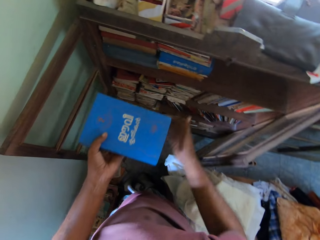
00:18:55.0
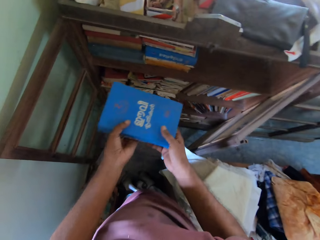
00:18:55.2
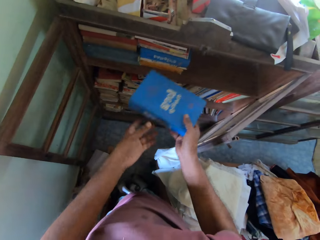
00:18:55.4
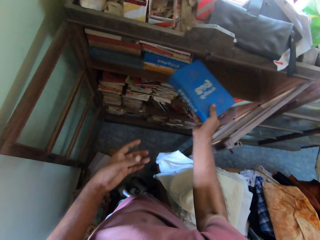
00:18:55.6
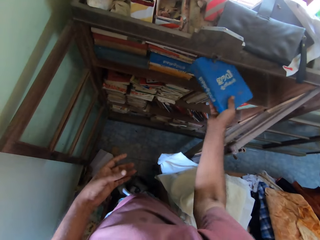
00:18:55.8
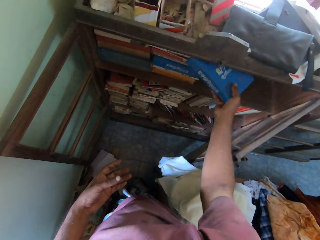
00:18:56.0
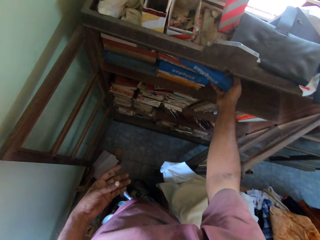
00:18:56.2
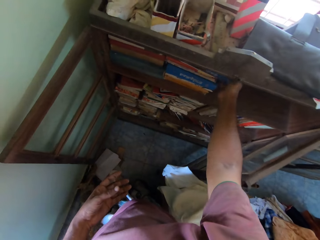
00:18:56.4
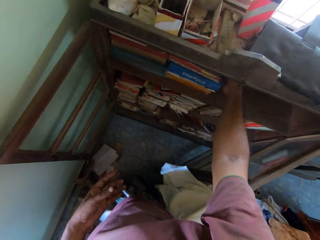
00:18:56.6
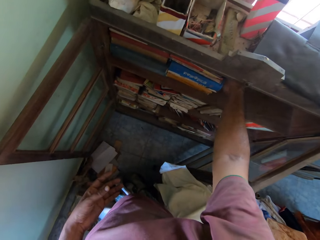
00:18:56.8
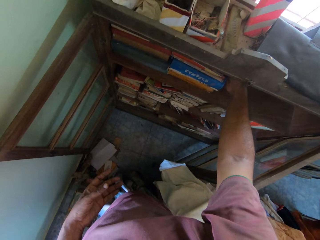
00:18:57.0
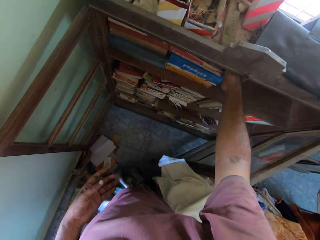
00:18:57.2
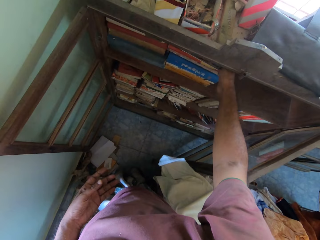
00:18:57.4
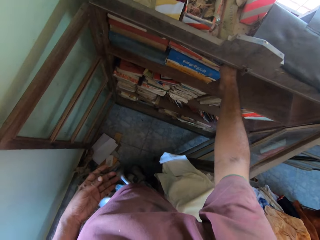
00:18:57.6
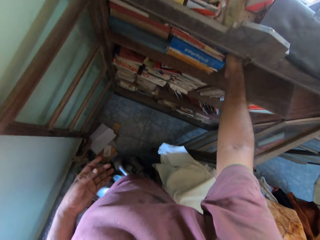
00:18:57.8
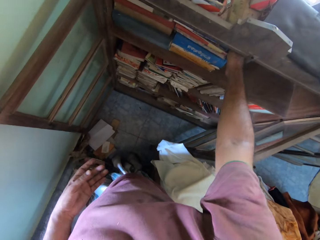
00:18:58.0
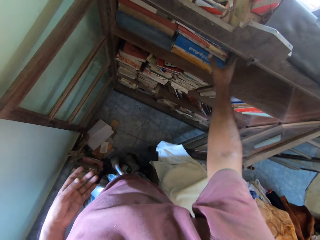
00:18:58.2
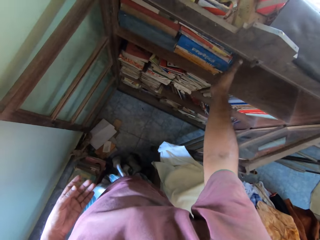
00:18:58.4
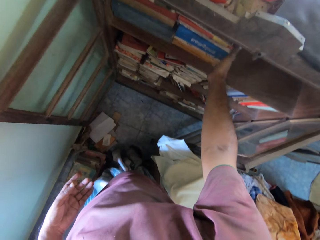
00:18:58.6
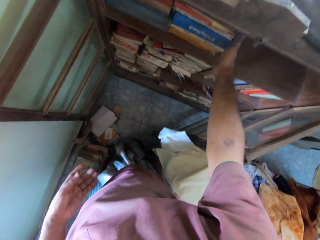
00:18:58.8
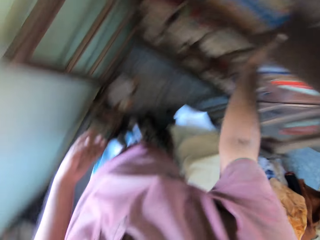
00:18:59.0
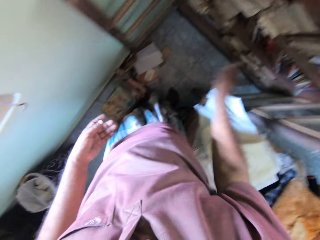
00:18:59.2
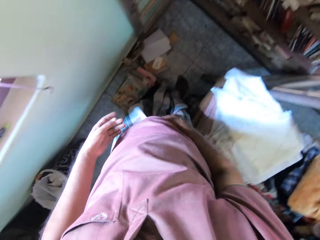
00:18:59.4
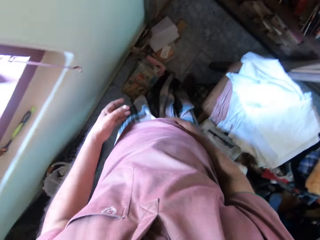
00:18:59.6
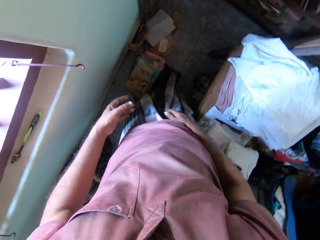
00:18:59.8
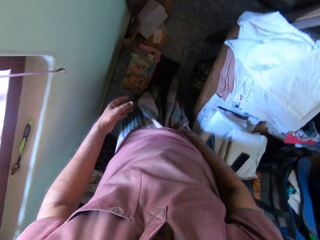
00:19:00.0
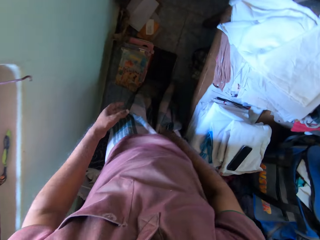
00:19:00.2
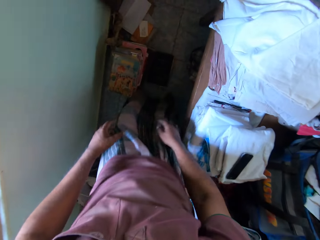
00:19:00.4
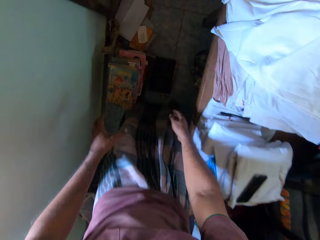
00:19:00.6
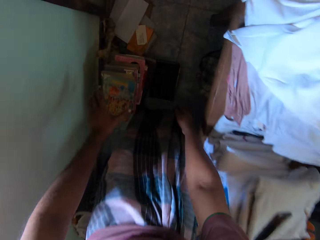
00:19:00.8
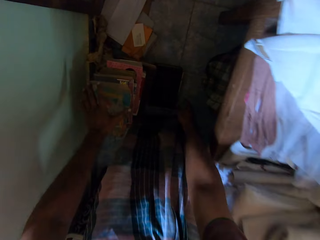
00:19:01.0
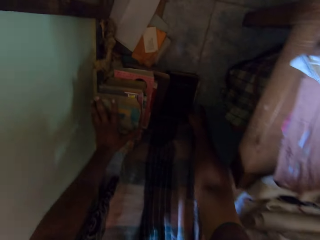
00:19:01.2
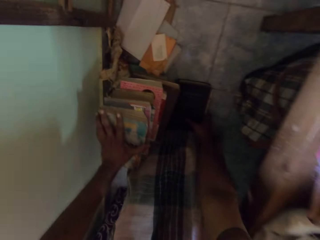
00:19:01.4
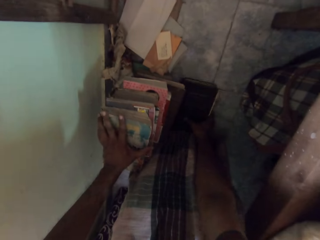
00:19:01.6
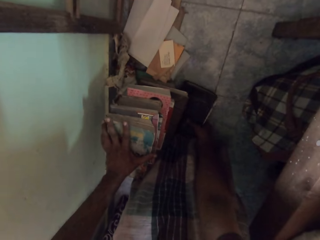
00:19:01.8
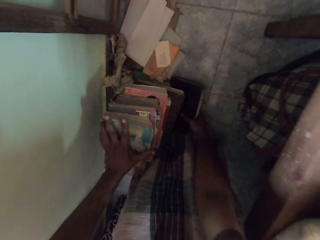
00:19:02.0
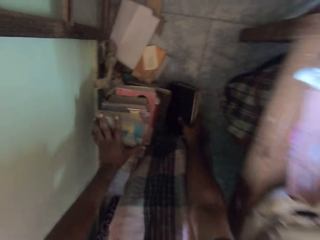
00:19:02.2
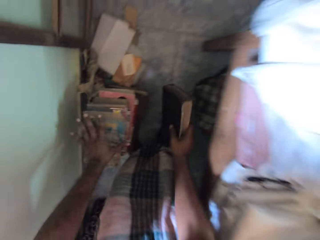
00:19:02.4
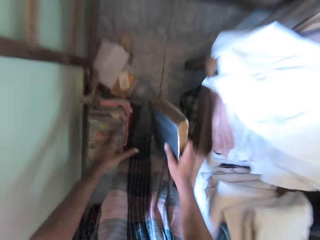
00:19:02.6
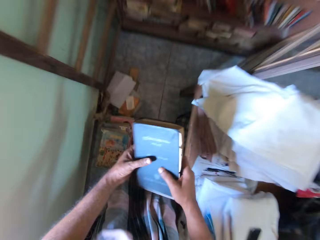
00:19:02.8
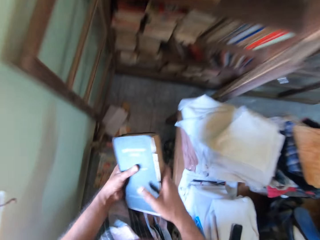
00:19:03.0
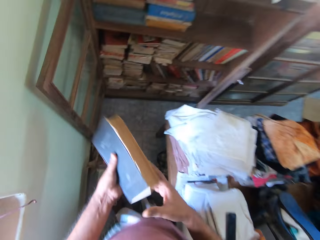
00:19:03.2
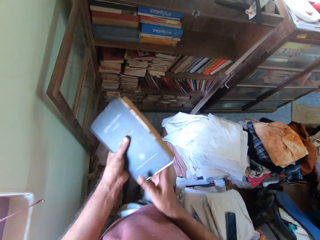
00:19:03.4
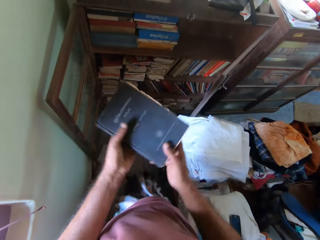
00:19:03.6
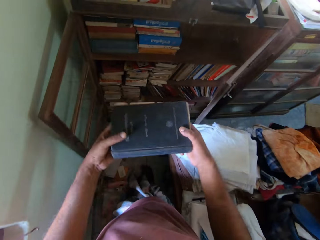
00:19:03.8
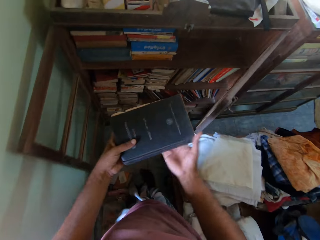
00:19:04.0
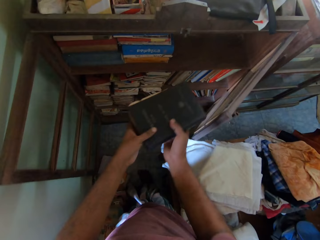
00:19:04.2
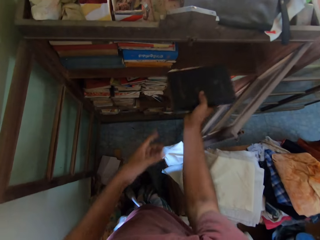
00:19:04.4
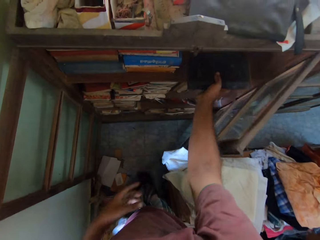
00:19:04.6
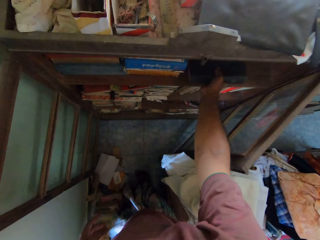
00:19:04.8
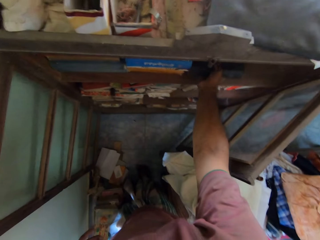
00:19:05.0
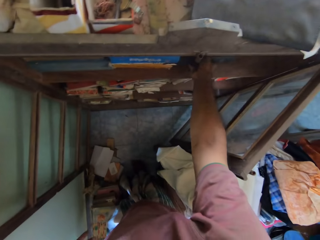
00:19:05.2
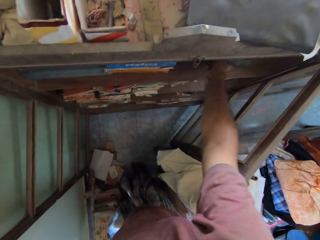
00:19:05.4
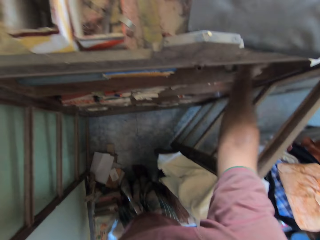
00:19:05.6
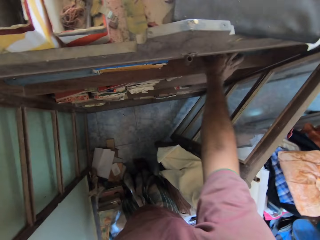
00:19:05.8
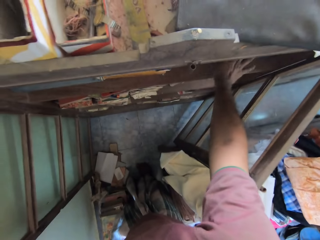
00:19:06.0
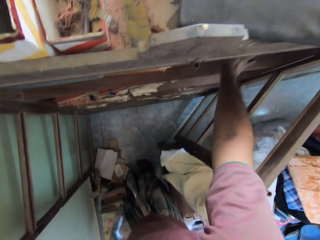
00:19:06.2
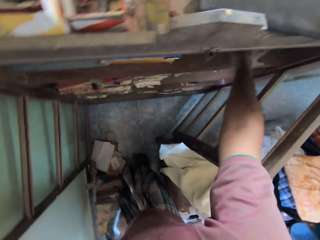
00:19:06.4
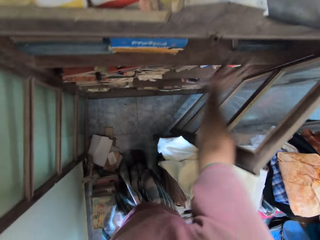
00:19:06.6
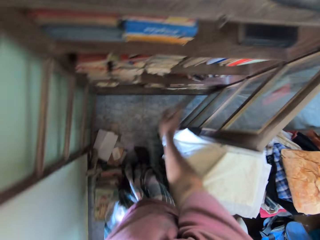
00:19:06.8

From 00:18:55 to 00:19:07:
The camera wearer places a book in the shelf with his right hand. He grabs the book with the right hand. He holds the cloth. He bends in the room. He places his left hand on books on the floor. He holds the books on the floor. He picks a book from the shelf with his left hand. He holds the book with his hands. He places the book in the shelf with his right hand. He grabs the book with the right hand.

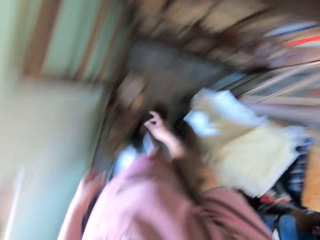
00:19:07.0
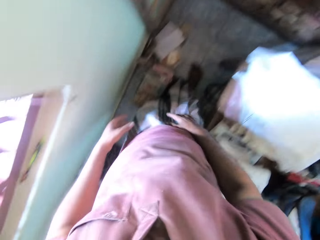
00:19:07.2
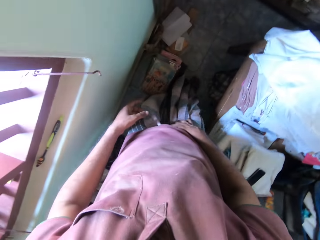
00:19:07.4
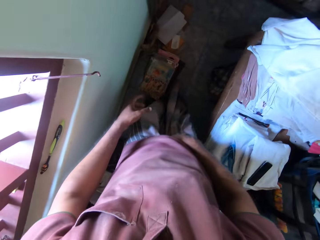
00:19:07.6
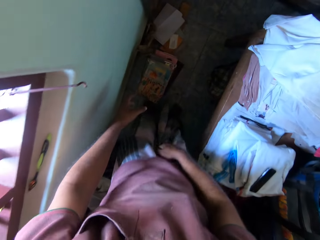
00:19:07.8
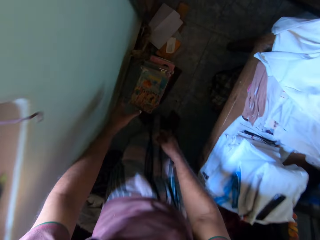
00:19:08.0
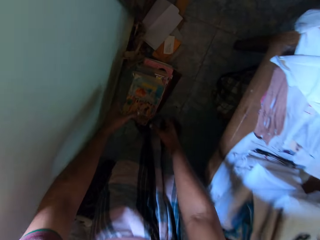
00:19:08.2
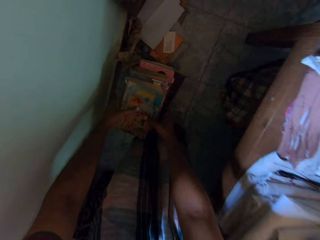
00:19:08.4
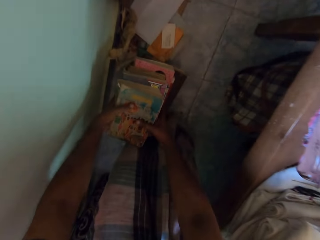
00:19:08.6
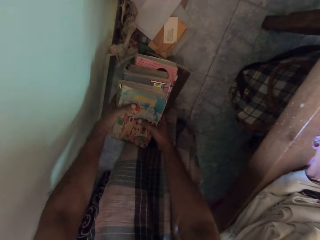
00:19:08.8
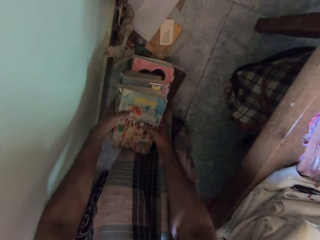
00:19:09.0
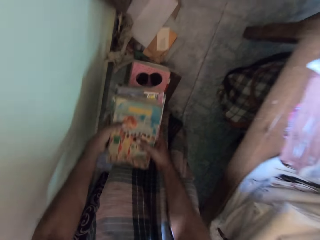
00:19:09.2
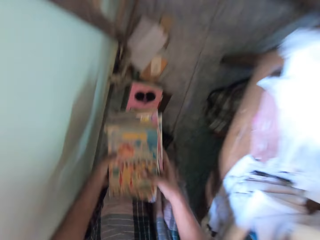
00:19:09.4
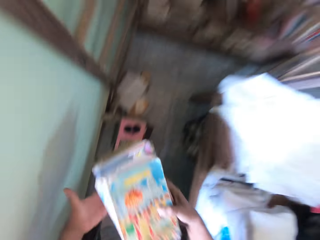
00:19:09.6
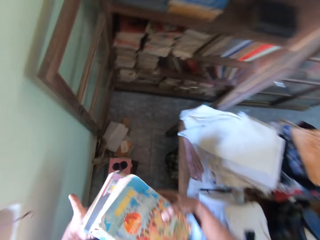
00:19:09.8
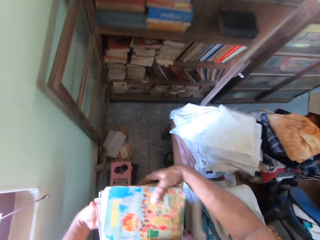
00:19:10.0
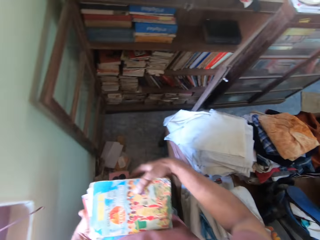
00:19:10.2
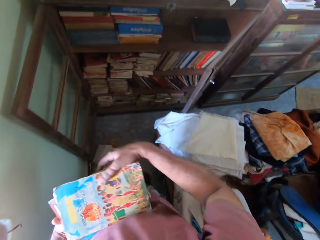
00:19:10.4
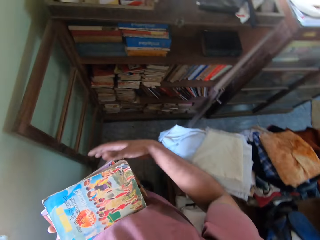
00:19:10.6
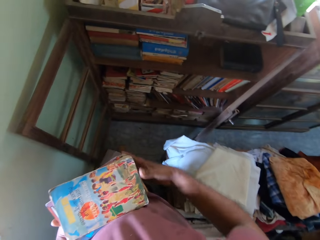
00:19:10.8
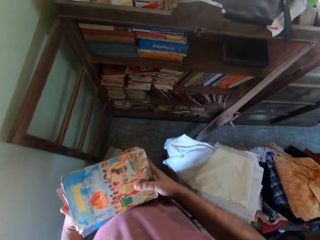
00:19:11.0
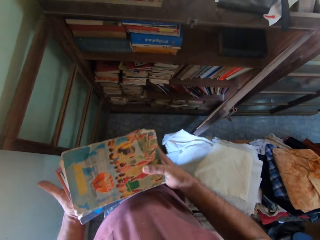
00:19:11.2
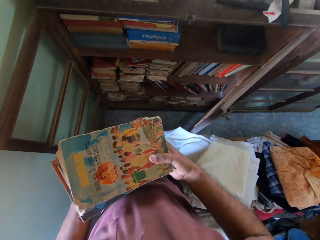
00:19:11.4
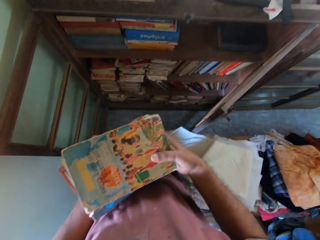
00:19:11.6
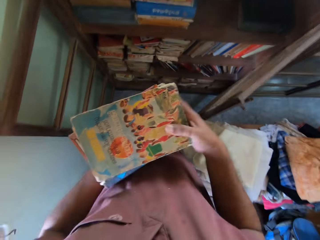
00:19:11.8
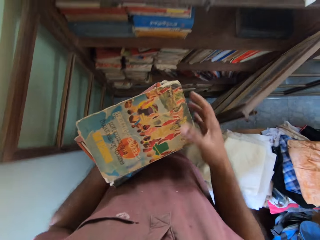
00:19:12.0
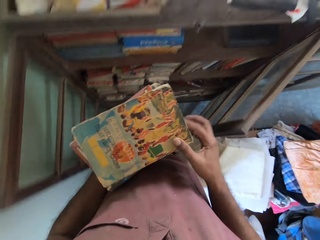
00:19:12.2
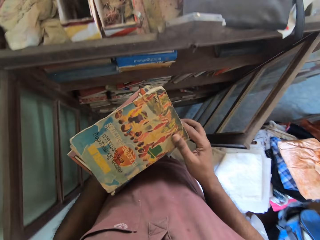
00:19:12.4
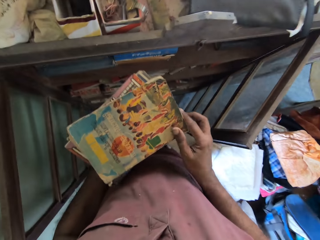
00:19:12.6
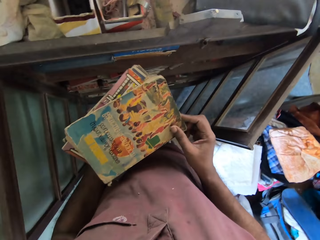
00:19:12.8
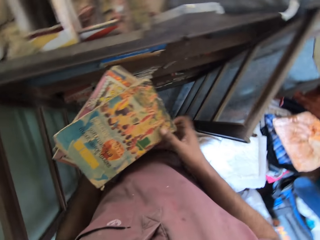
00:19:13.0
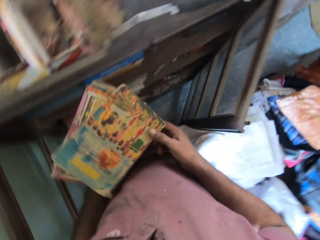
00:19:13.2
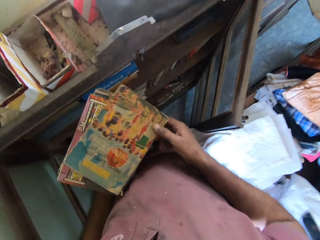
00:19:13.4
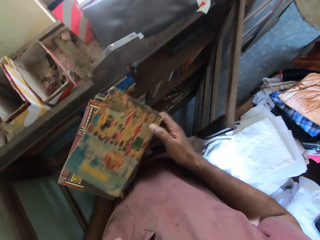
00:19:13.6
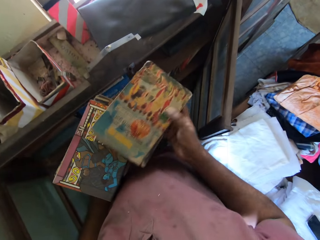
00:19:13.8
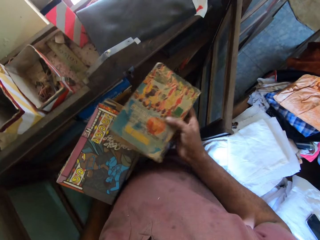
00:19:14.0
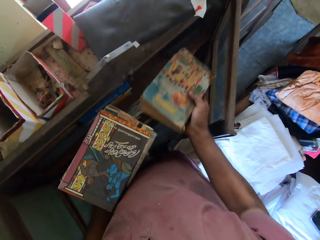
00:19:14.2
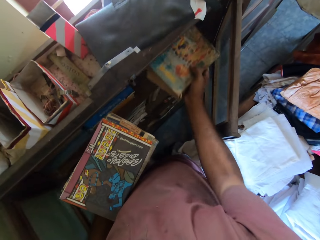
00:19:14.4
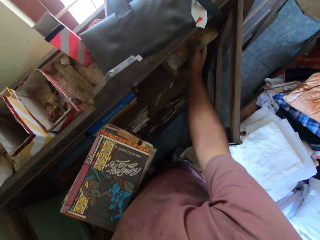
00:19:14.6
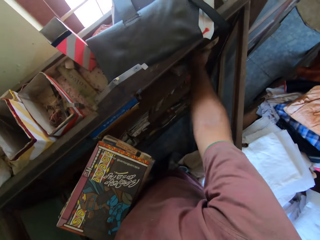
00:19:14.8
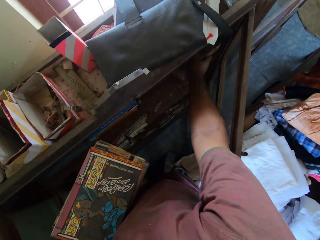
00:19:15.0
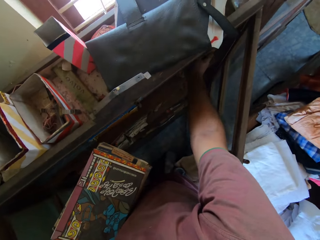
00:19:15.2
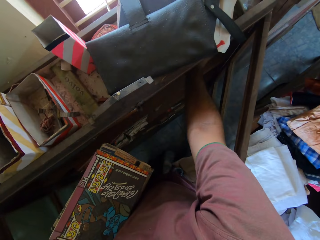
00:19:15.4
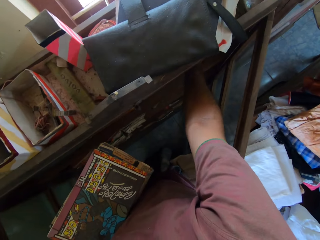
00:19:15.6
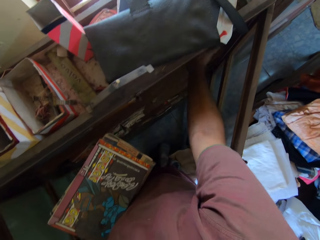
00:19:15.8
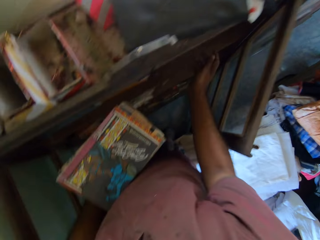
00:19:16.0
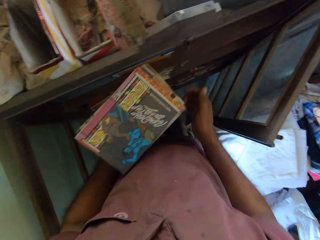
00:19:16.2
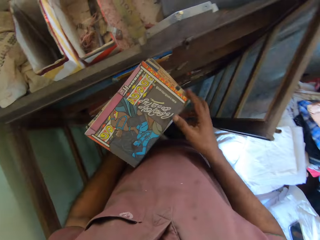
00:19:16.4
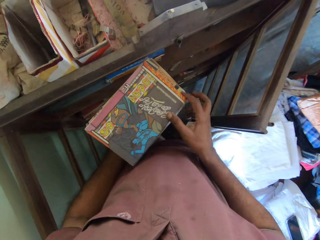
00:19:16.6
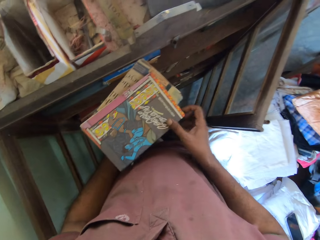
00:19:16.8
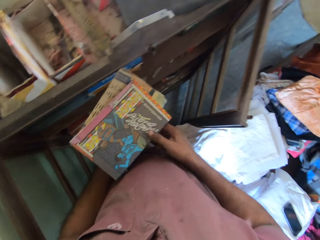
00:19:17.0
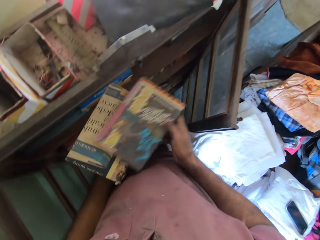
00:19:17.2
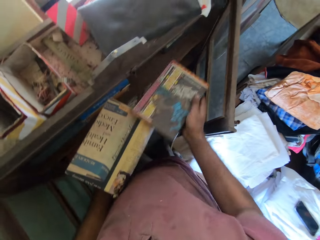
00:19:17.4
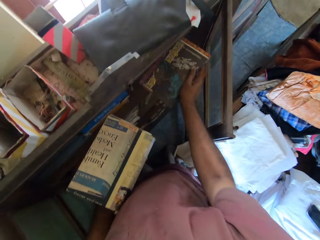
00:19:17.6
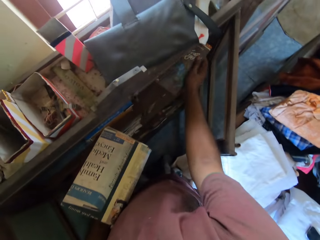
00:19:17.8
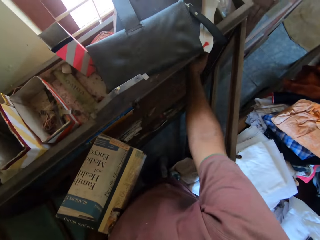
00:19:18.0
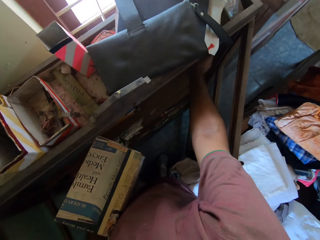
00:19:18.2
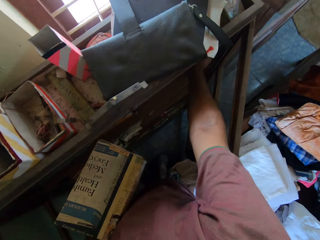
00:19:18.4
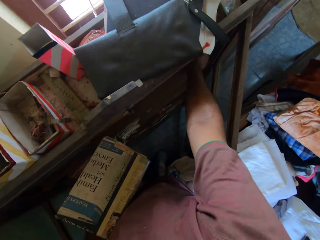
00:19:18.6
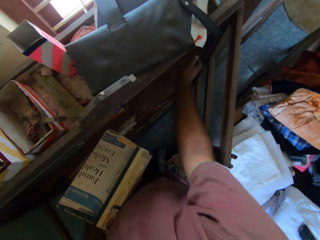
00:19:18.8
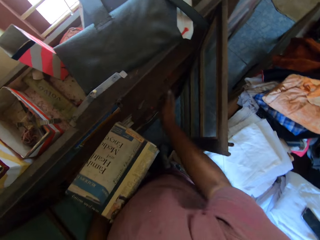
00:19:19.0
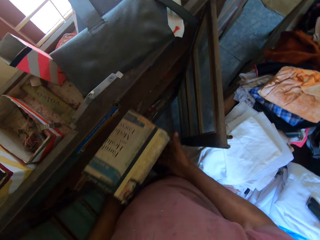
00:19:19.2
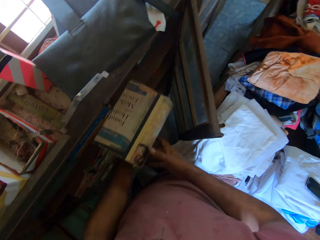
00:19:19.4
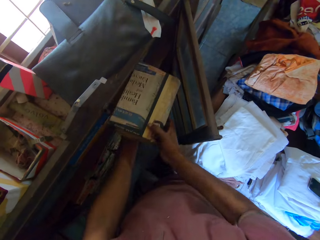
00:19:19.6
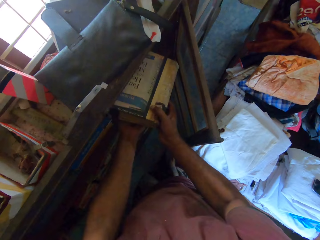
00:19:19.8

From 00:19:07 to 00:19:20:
The camera wearer moves in the room. He picks books from the floor with his hands. He places a book in the shelf with his right hand. He grabs the book with the right hand. He places a book in the shelf with his right hand. He grabs the book with the right hand. He places a book in the shelf with his right hand.
